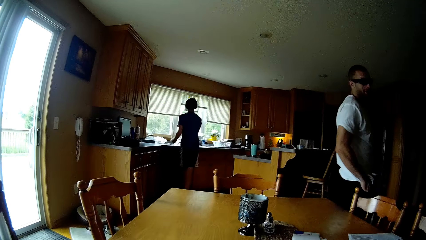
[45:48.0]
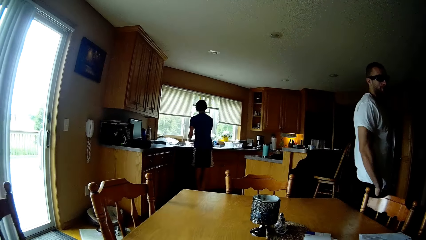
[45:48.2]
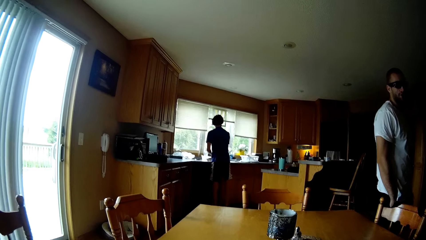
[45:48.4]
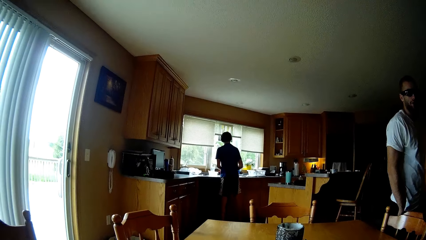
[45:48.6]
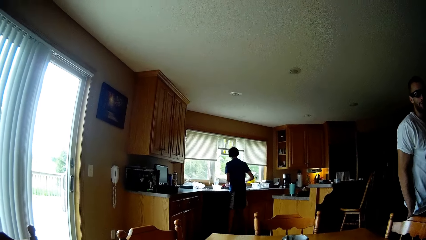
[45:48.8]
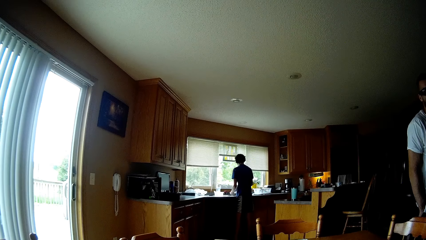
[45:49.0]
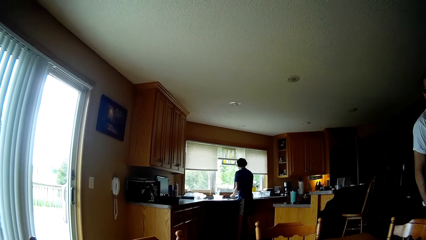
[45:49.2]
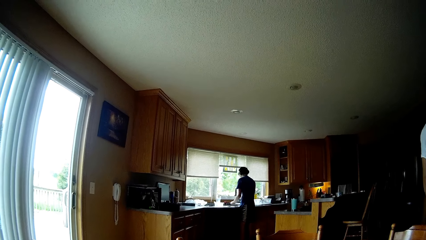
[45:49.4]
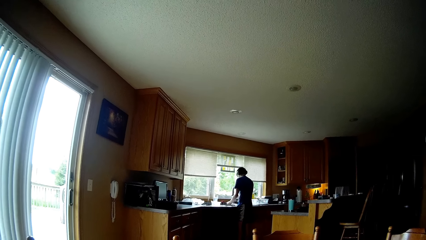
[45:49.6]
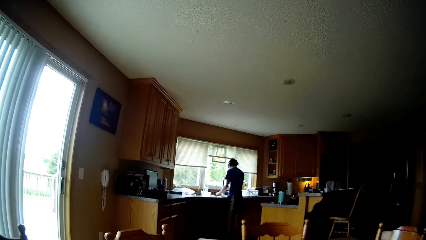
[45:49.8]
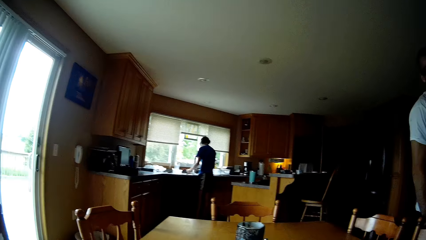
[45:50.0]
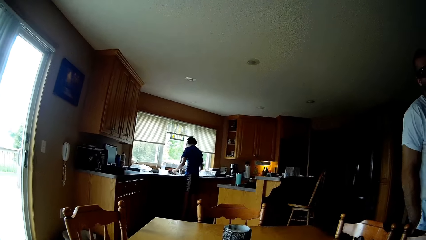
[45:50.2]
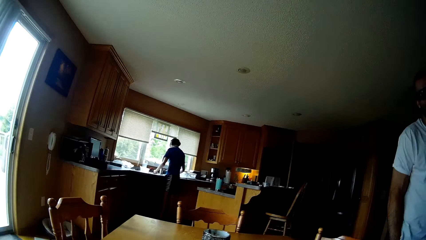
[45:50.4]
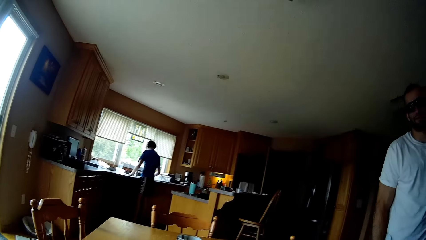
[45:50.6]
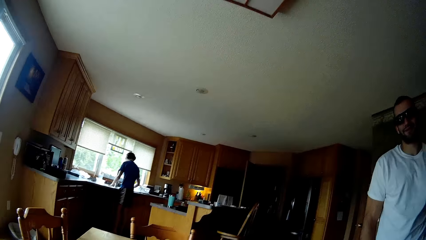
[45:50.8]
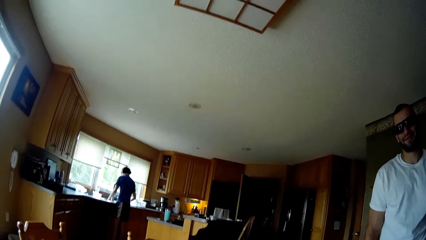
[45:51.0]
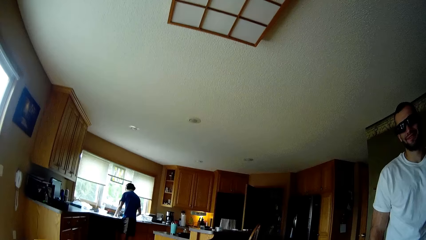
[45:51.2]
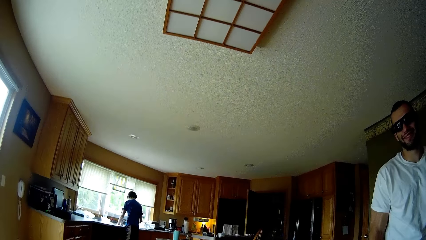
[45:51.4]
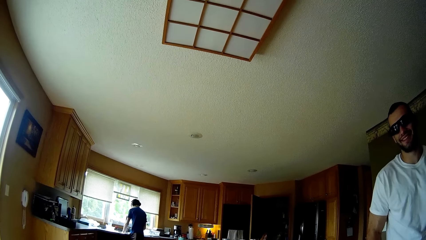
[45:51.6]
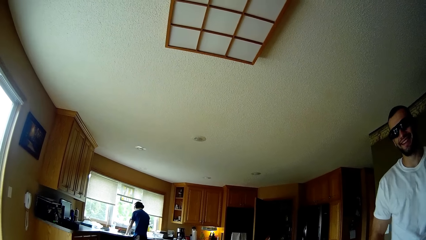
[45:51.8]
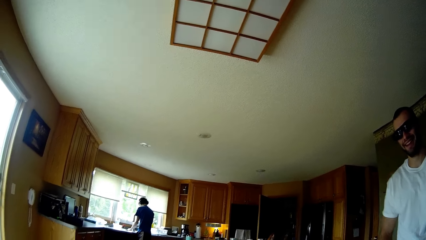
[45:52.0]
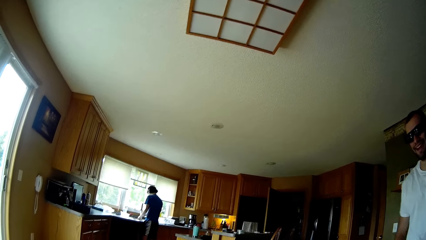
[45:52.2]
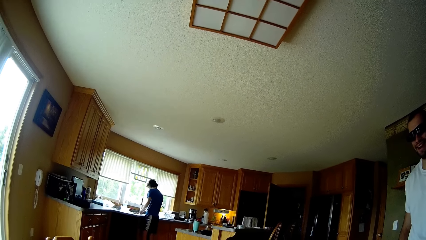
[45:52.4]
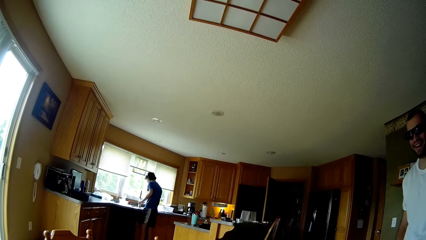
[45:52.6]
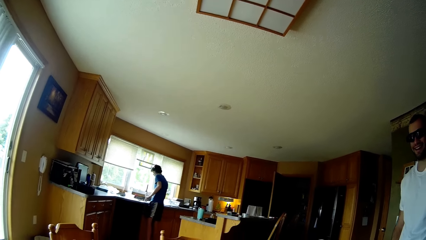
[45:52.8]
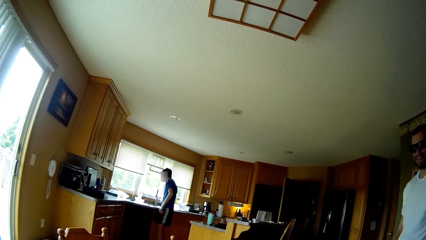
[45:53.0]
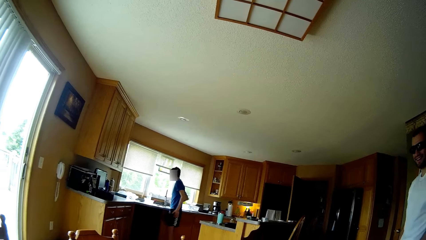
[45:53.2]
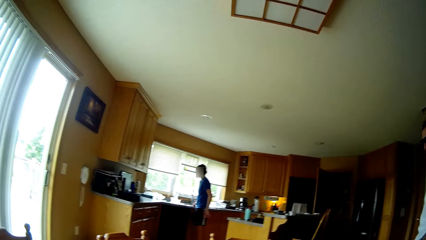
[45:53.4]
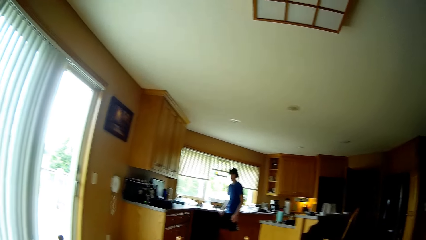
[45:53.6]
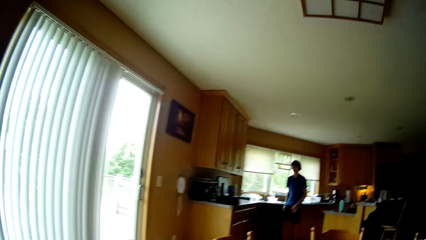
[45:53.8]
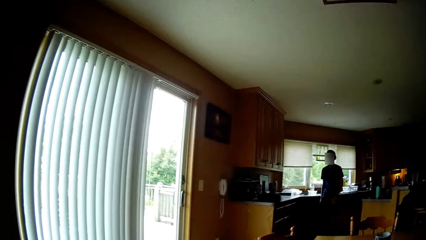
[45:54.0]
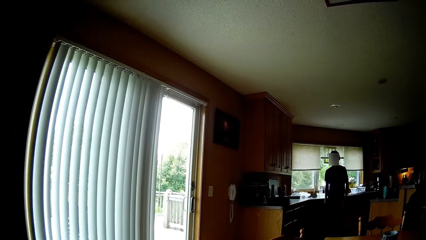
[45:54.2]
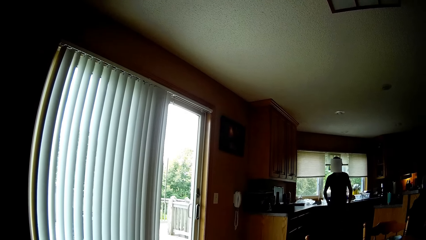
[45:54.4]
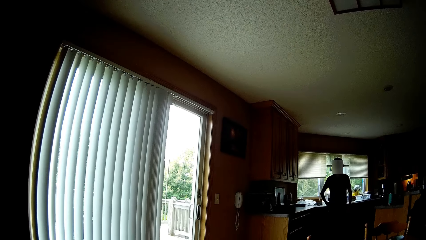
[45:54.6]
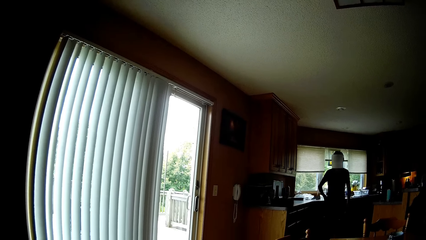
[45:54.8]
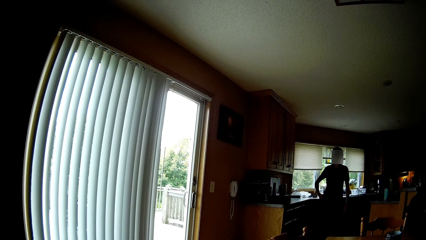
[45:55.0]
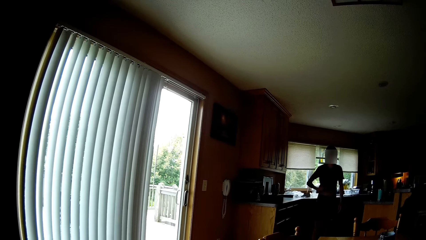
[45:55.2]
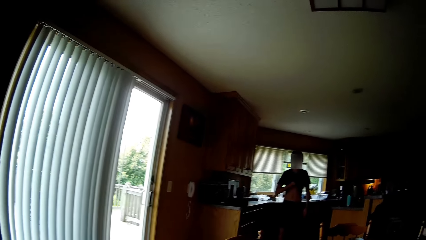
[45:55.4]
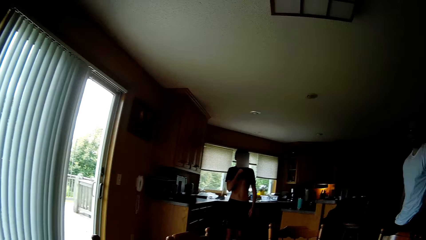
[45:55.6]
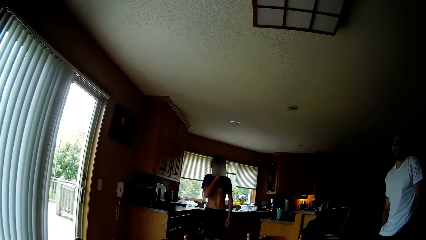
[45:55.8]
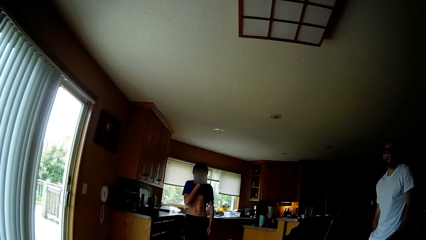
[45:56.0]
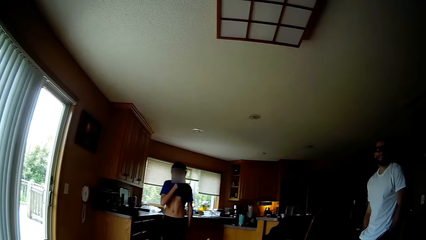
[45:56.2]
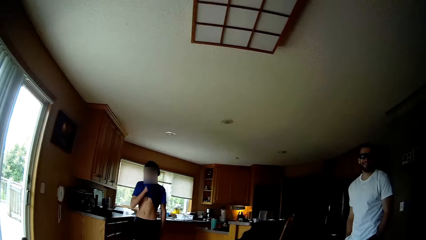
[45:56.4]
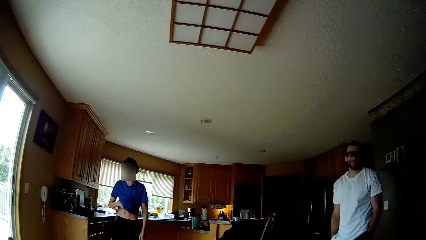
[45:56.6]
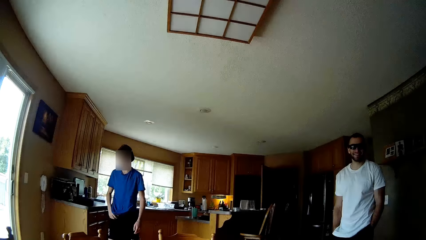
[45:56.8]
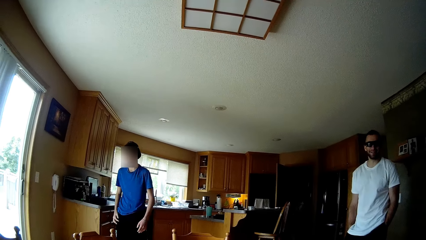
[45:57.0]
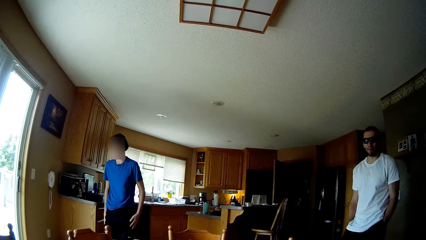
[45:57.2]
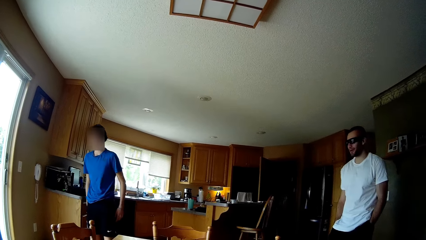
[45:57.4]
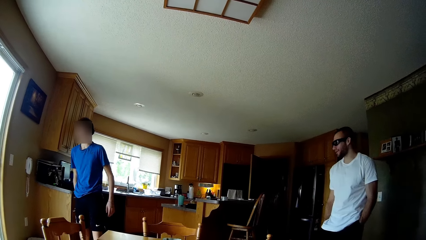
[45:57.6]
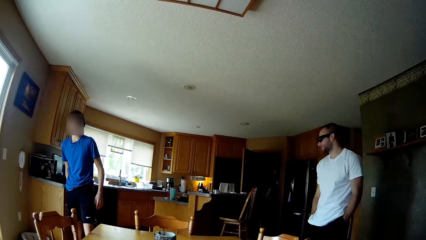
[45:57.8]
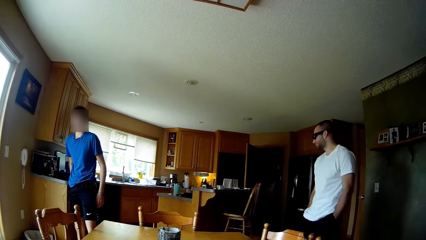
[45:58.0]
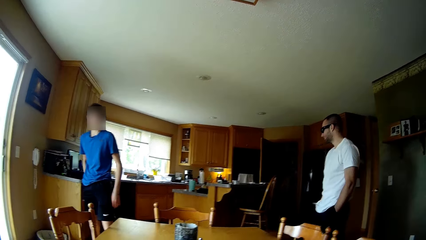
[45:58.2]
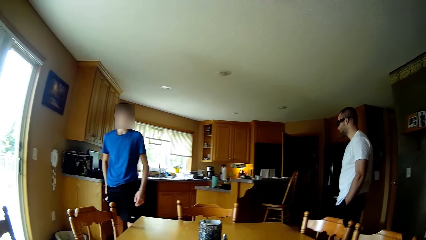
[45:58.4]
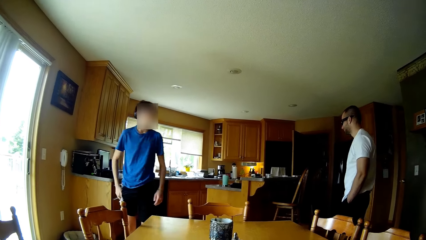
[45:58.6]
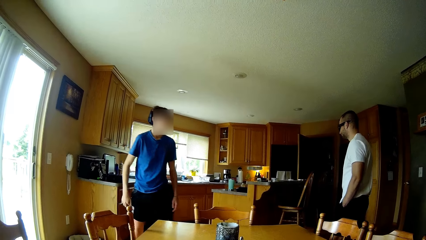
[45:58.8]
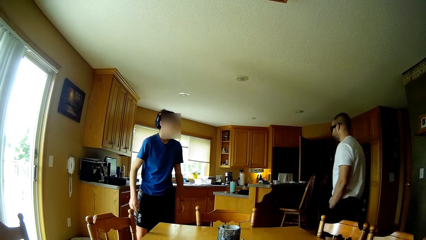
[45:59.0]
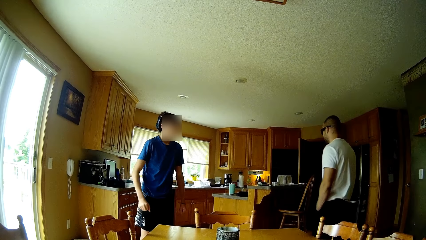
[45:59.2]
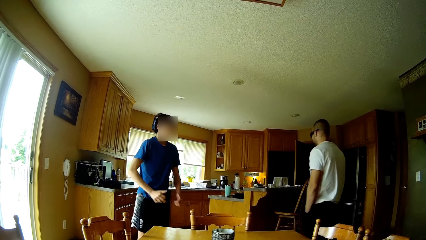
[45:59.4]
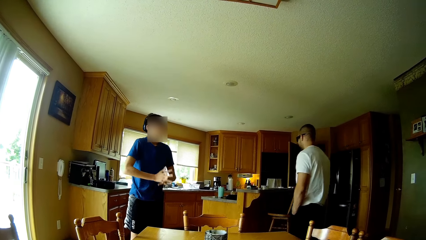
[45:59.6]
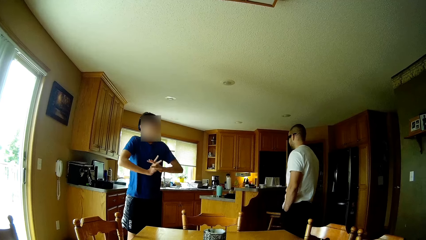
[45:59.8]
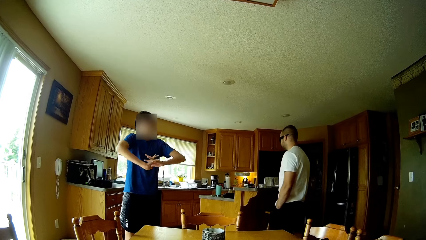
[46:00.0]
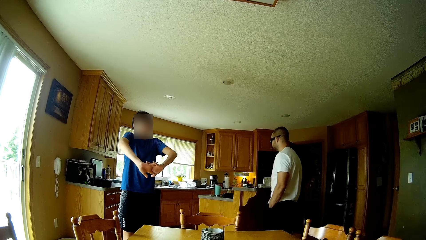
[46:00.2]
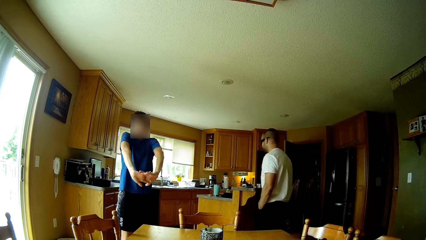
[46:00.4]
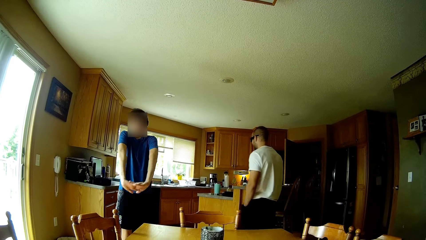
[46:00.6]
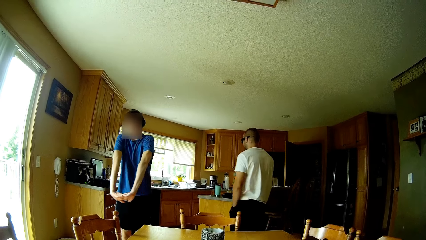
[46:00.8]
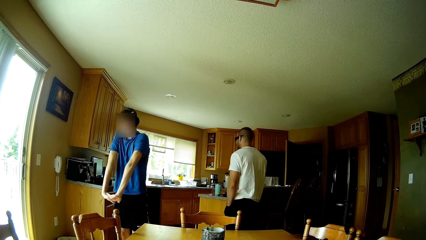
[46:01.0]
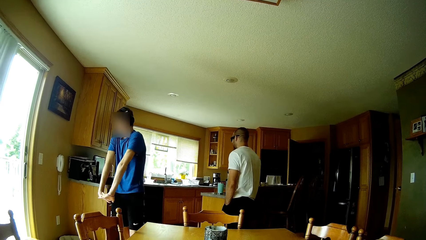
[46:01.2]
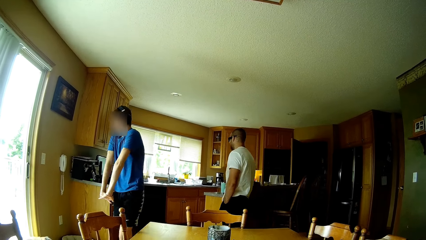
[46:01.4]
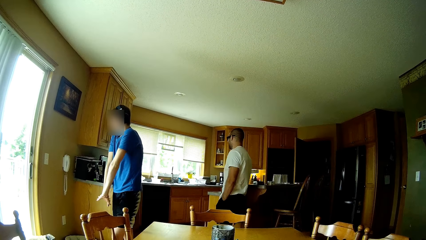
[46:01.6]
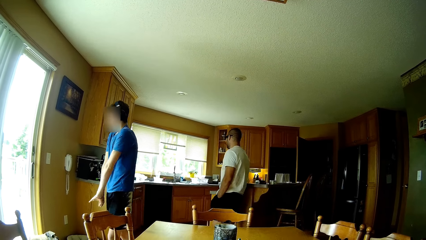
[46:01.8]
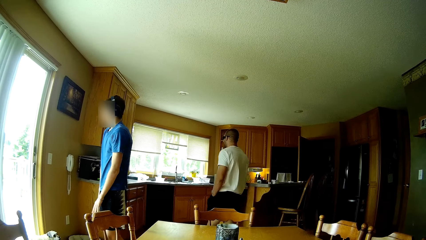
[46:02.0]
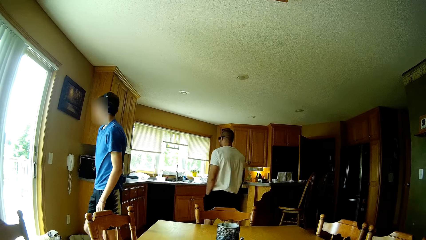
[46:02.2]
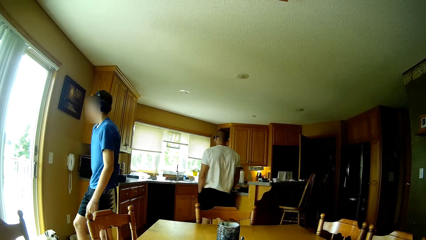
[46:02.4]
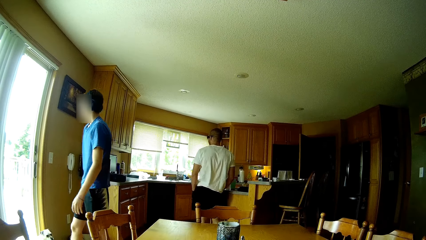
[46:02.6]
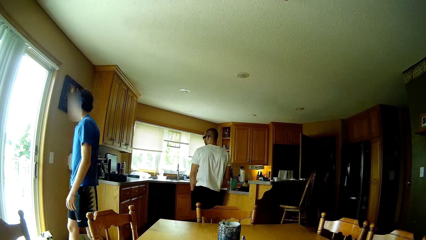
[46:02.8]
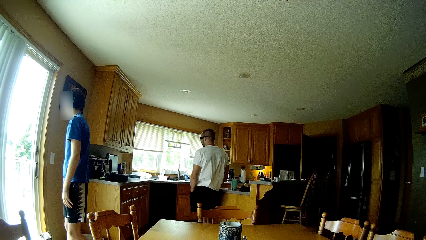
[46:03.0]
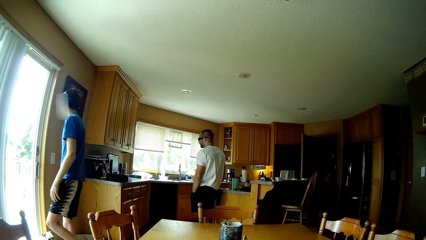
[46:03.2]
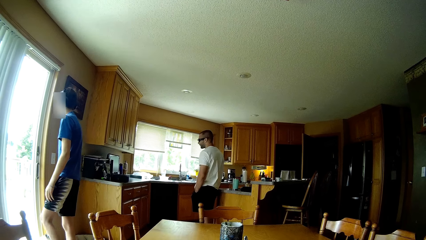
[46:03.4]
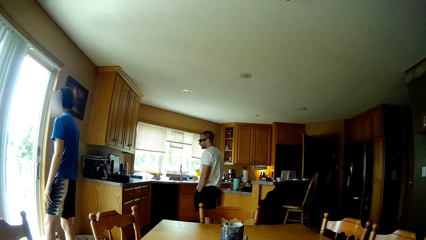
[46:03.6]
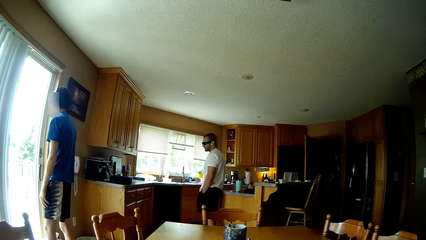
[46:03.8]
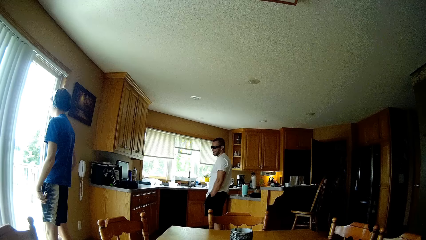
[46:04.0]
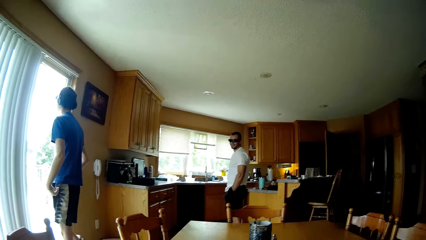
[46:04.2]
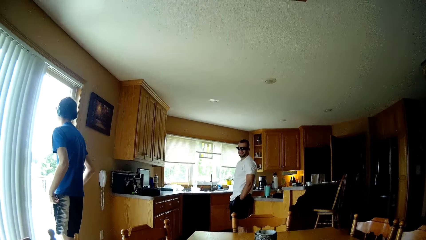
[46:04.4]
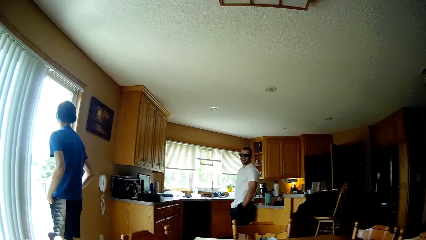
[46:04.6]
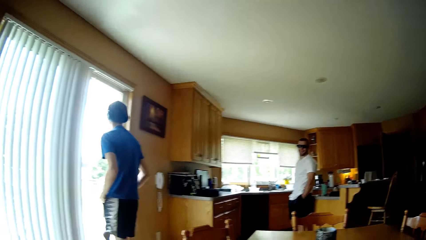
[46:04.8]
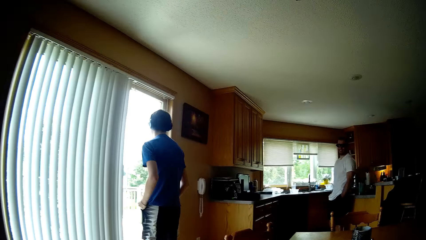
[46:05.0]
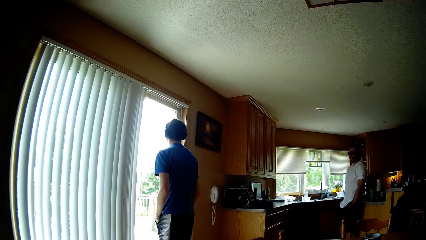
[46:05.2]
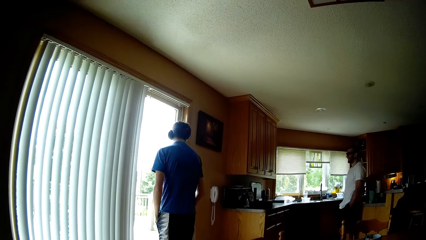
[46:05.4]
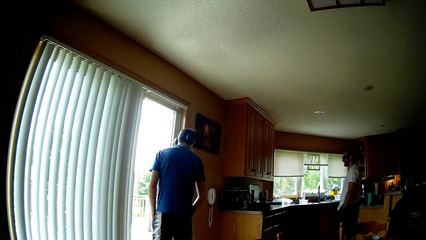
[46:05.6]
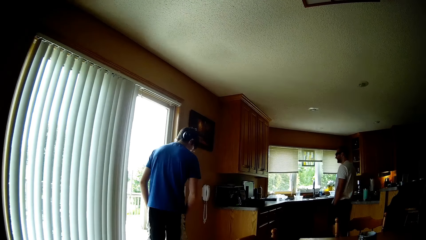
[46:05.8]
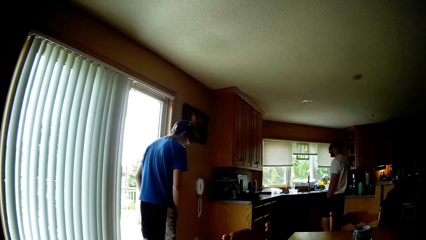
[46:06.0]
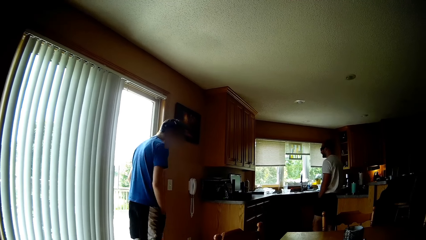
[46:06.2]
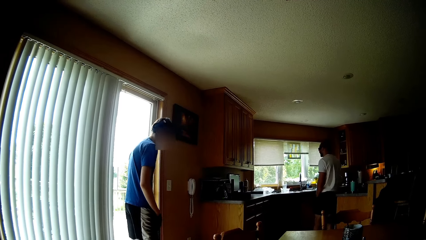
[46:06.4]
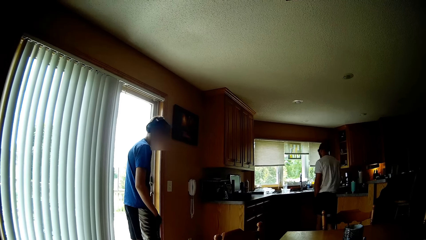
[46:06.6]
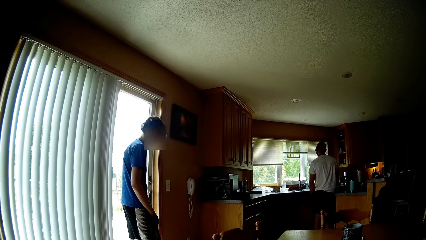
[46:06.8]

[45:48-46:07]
A man arranges utensils on the table. The camera wearer speaks to another man. The other man interacts with the camera wearer. The other man speaks to the camera wearer. The first man wipes his mouth with a cloth or his shirt. The first man walks in the house. The other man walks in the house. The first man stretches his hands. The camera wearer speaks. The first man looks around. The other man speaks to the camera wearer. The first man stands in front of a window. The other man laughs with the camera wearer and looks around.
